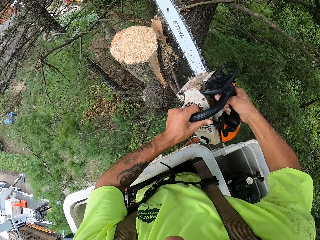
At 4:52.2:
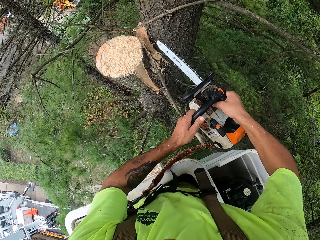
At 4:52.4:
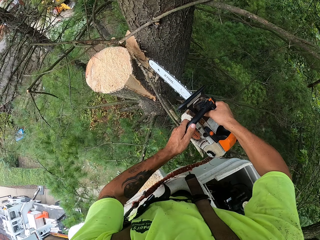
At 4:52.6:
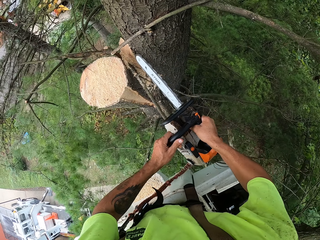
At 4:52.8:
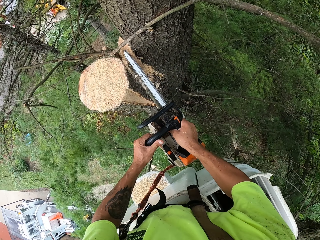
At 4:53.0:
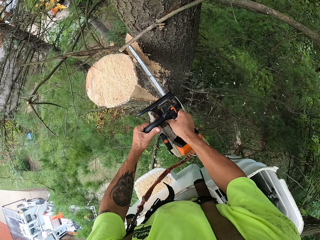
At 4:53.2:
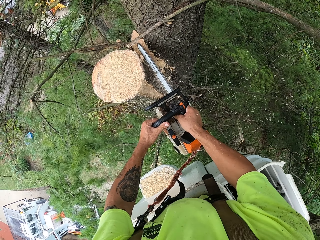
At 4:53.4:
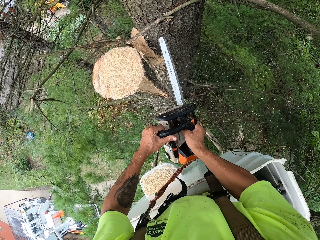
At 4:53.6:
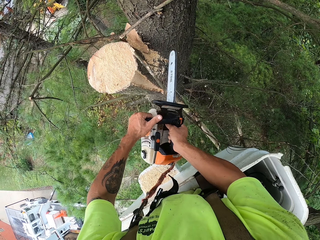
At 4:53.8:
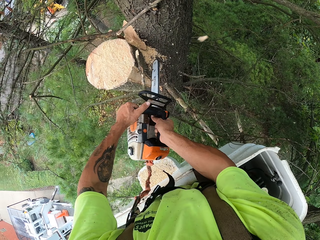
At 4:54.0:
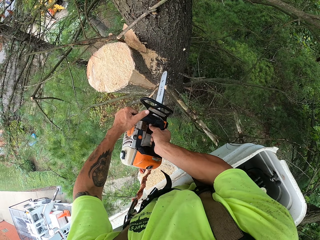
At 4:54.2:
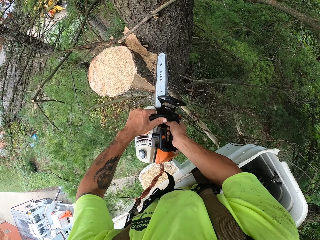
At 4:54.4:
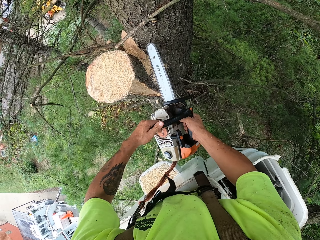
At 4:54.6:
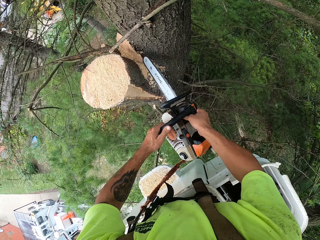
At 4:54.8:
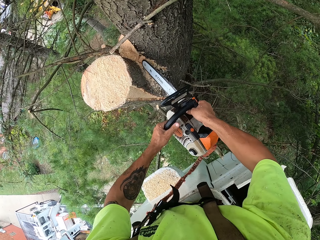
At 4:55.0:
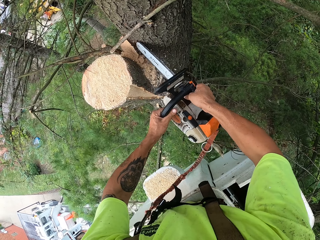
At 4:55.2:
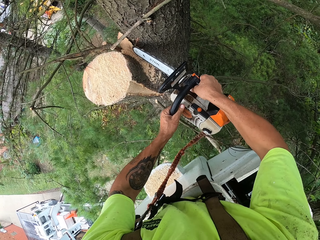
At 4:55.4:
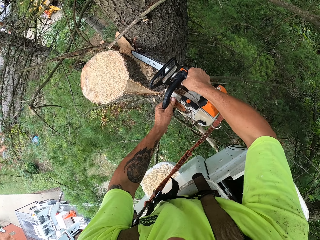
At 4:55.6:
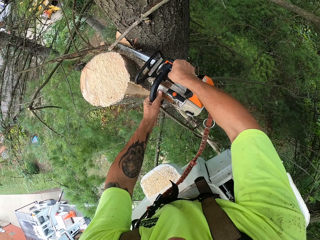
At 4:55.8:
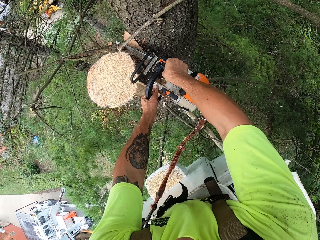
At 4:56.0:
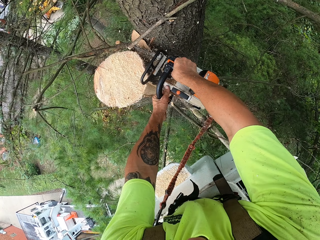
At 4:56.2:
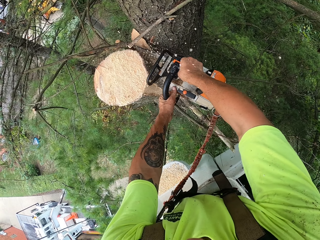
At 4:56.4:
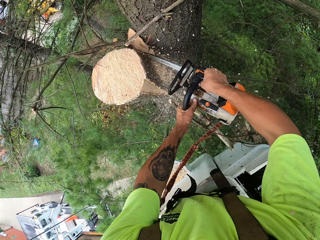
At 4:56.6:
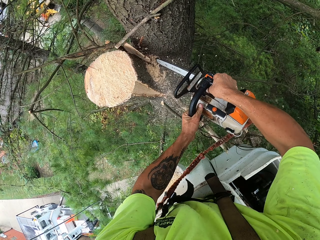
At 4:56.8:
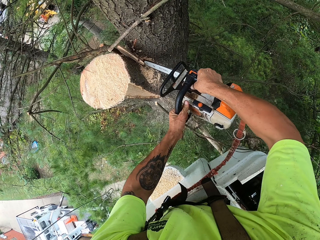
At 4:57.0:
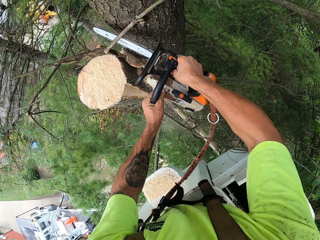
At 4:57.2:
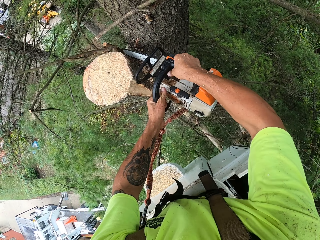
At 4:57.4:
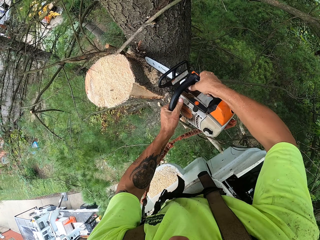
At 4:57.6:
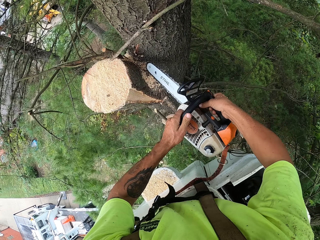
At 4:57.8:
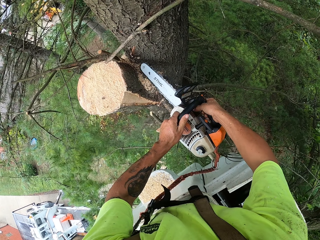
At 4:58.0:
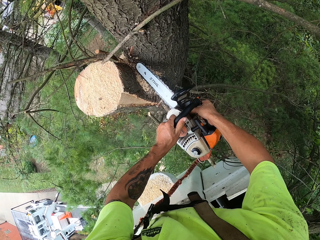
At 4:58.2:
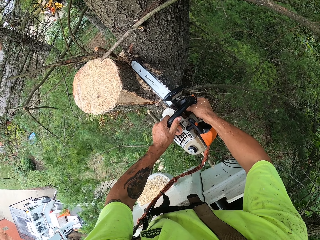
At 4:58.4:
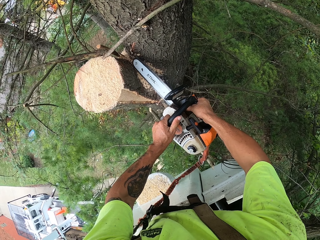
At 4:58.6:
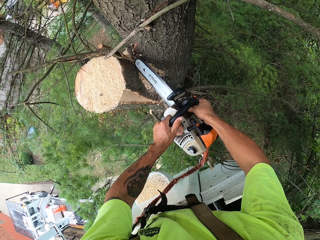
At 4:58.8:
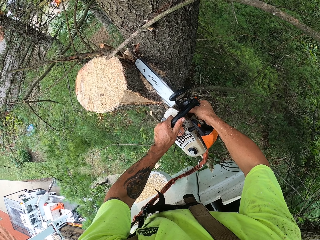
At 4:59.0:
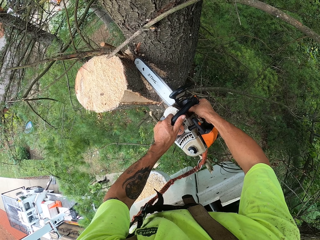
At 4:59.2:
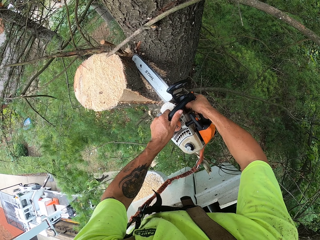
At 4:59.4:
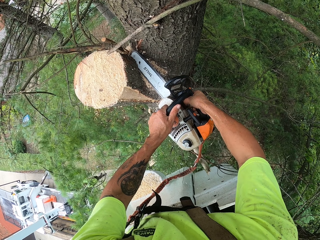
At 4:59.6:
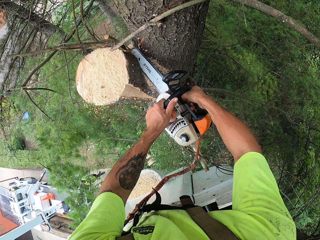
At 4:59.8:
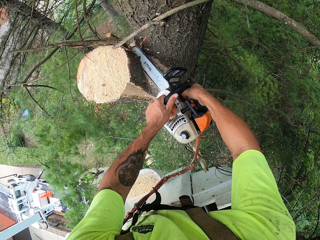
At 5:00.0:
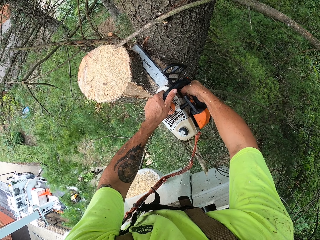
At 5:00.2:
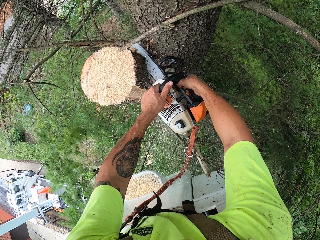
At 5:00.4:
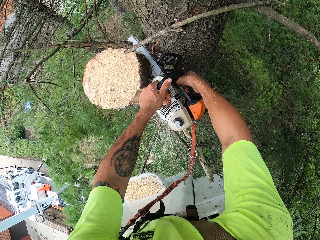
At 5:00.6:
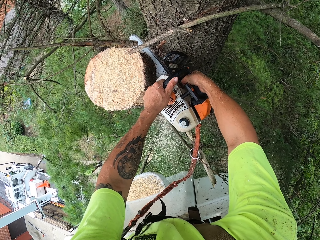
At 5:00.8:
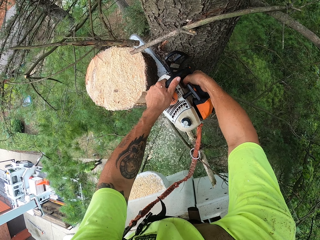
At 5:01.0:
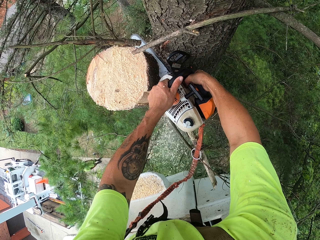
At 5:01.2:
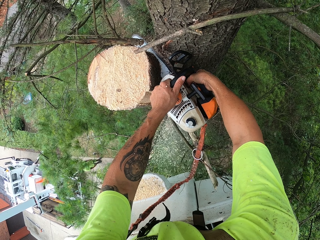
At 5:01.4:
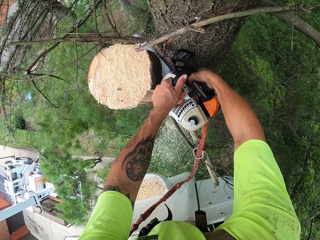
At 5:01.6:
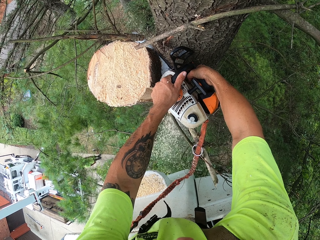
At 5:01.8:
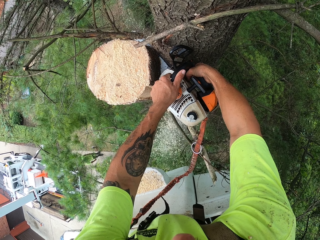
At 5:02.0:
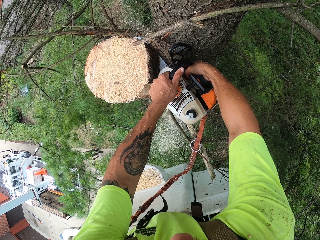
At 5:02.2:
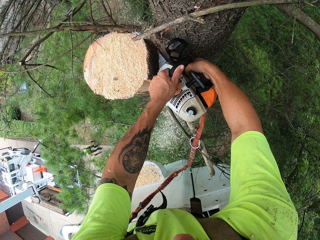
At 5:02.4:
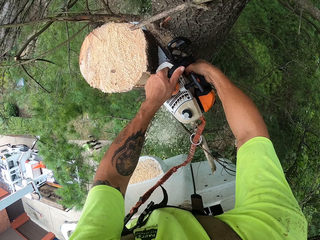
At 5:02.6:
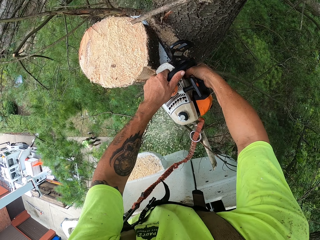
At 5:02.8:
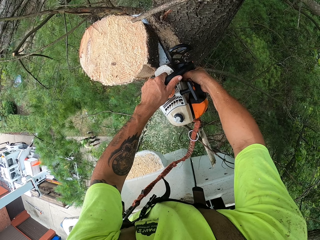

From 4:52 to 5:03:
The camera wearer cuts the tree in between branches with the chainsaw in both hands. They cut a stump of branch with the chainsaw in both hands.

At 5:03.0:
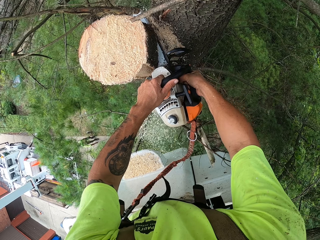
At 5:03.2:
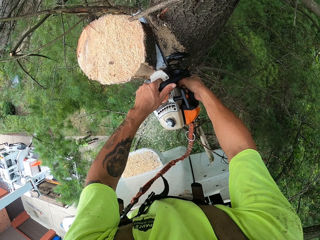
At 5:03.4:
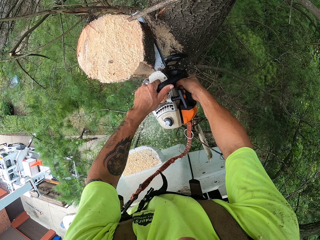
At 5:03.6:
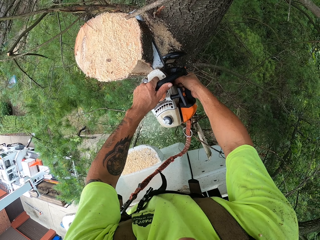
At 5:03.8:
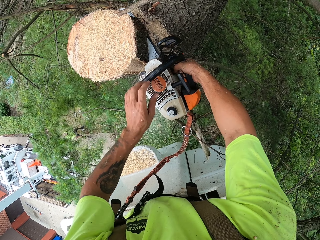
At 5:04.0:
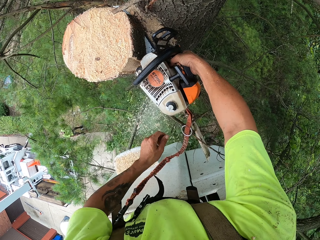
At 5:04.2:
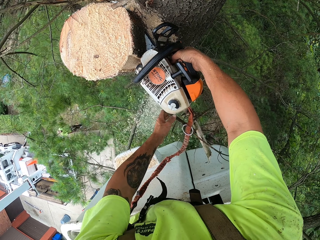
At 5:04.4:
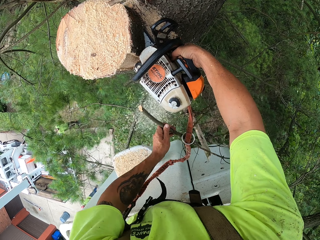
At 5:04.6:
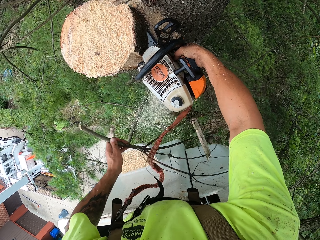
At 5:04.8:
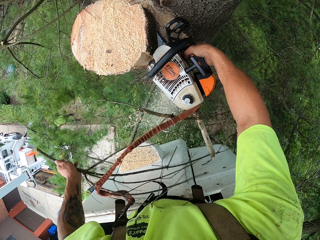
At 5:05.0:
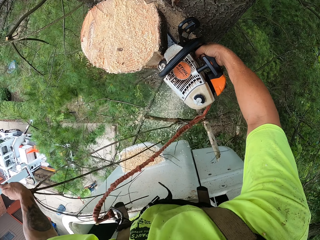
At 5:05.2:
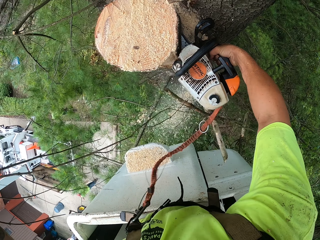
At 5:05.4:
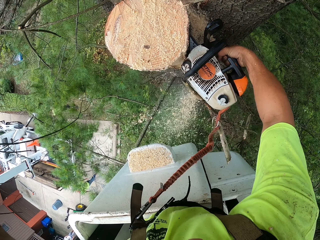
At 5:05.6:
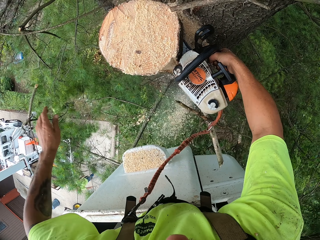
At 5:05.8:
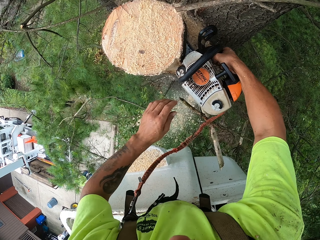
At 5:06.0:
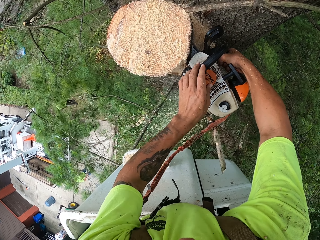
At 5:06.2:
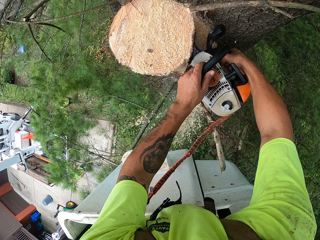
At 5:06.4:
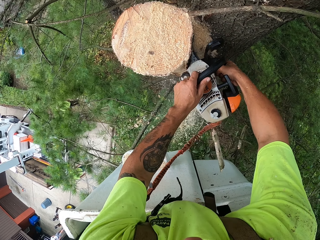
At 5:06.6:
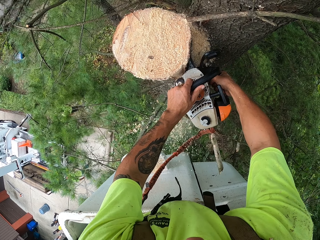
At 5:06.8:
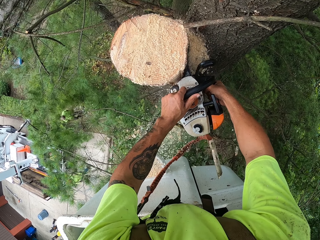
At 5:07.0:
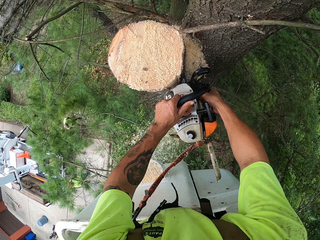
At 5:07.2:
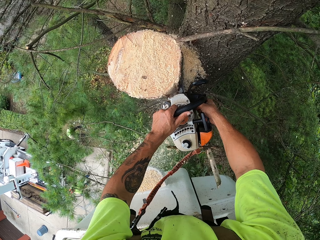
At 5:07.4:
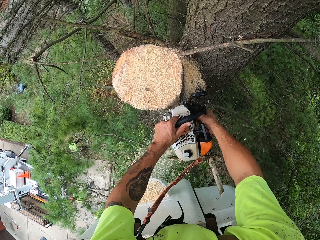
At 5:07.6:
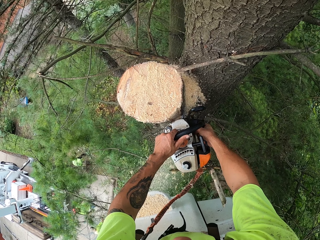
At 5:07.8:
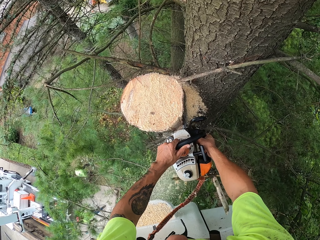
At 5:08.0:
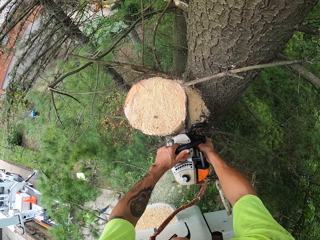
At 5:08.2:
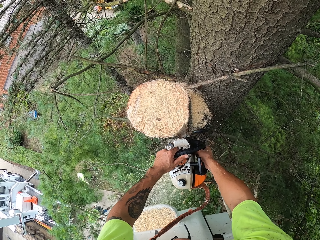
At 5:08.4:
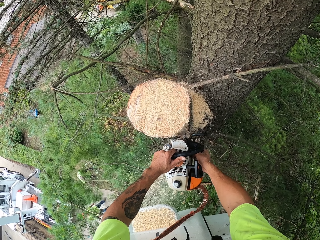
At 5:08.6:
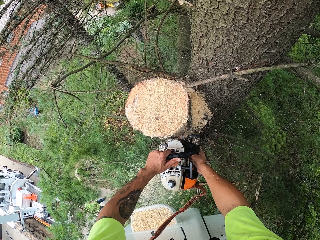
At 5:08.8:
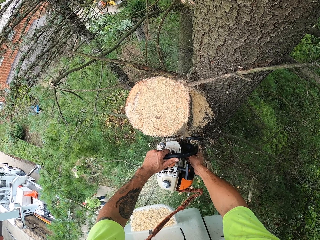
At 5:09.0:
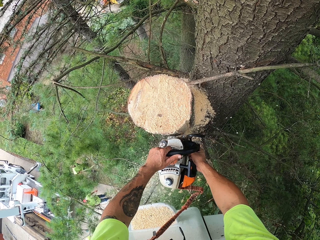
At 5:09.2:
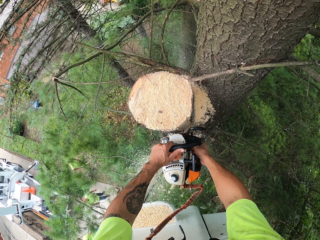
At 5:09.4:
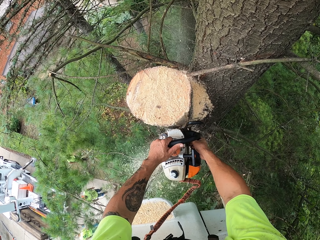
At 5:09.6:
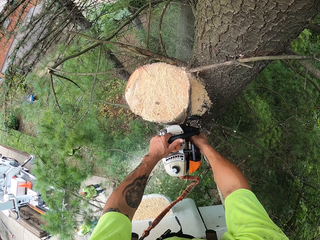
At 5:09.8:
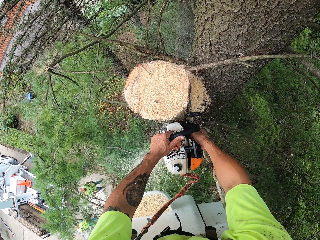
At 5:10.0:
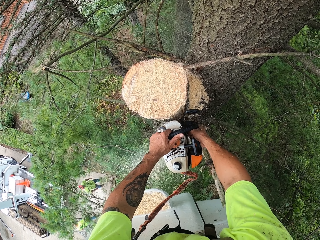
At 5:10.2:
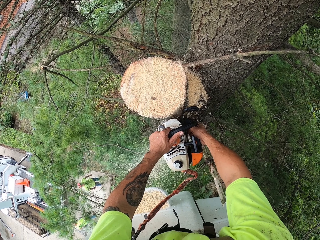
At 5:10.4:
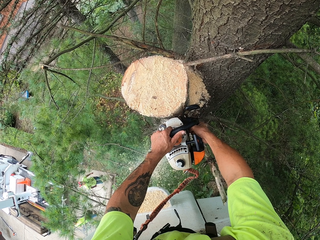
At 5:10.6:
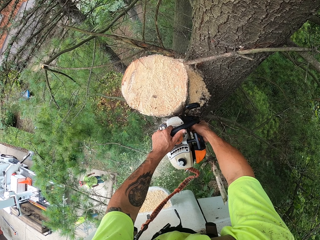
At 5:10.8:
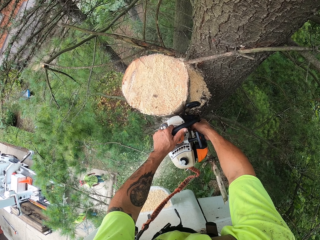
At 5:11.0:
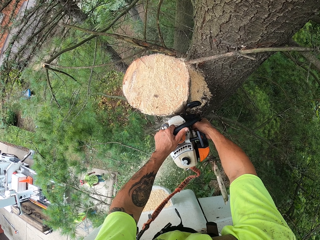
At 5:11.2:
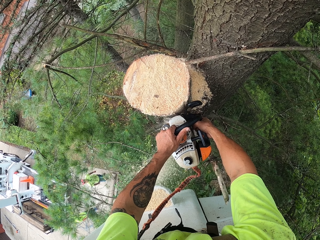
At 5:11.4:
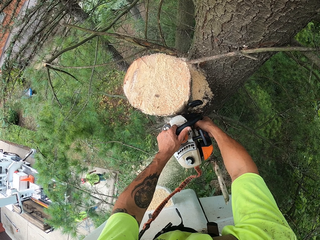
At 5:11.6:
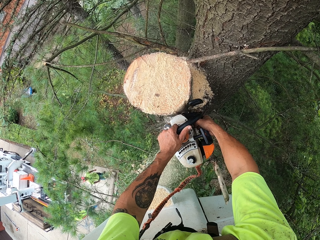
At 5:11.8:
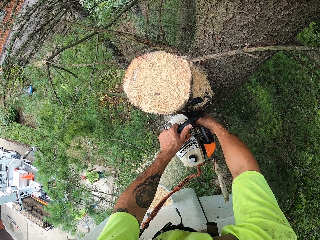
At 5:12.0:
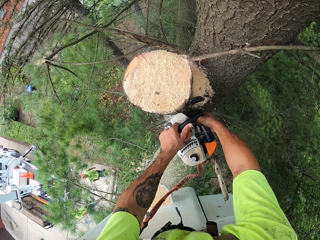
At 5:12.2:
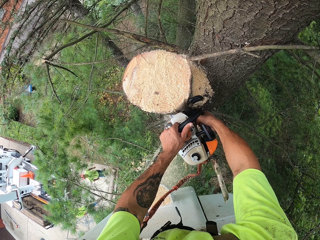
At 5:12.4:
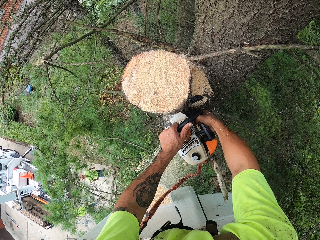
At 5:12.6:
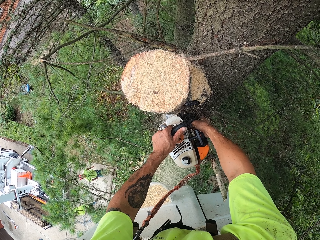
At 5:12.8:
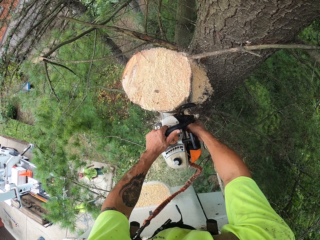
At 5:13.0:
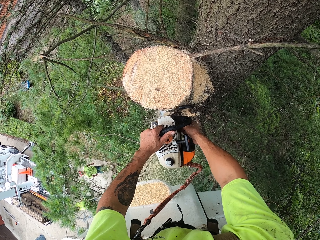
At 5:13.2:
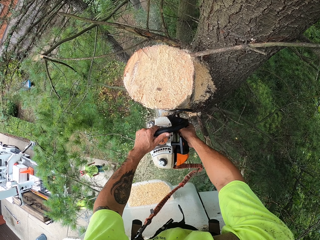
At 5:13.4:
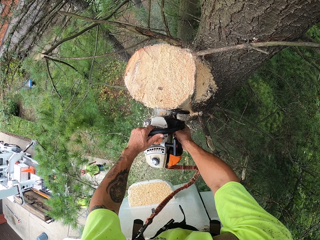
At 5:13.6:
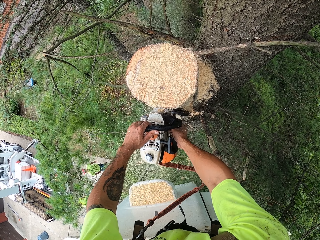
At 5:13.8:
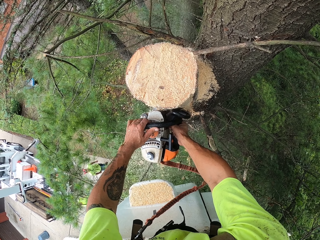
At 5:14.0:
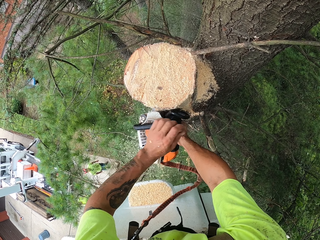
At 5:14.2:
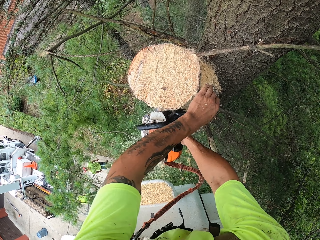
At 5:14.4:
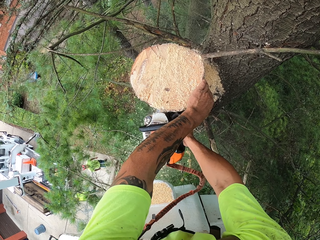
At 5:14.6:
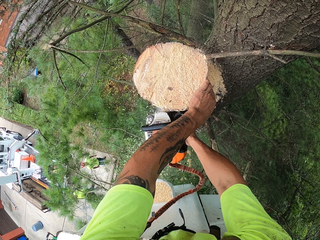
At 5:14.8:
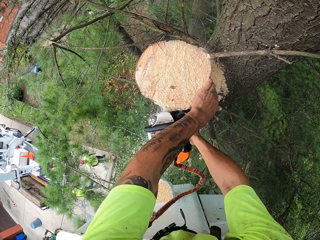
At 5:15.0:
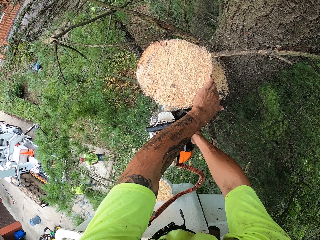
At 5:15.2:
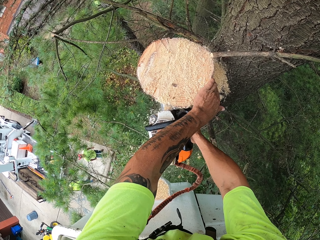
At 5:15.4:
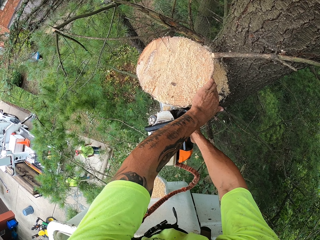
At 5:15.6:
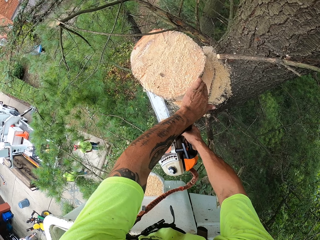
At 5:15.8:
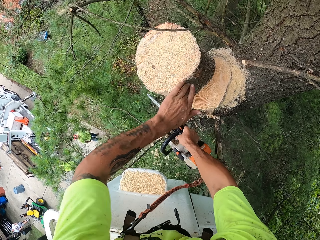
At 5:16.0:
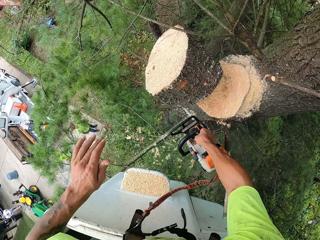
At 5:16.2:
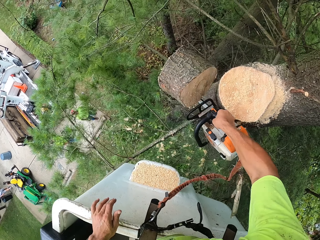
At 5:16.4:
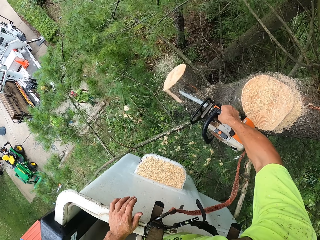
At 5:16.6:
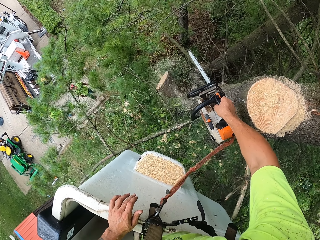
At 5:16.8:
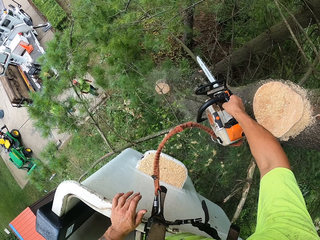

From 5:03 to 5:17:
The camera wearer picks up a dry branch with her left hand in between the crane and the tree. They remove the tree branches. They throw the tree branch. They drop the dry branch with her left hand to the floor. They cut the tree with the chainsaw. They guide the branch with the left hand. They push the stump of the branch to the ground with his left hand.
